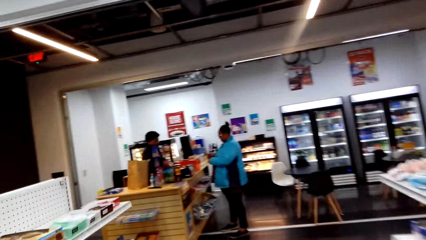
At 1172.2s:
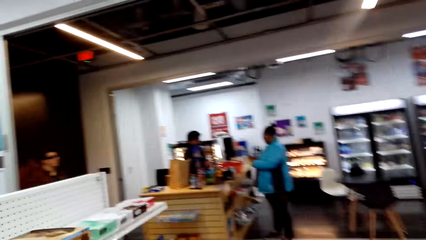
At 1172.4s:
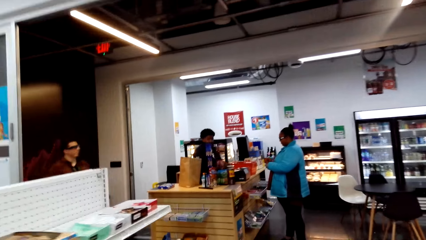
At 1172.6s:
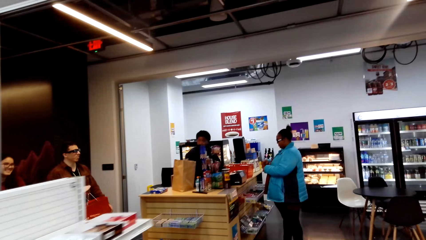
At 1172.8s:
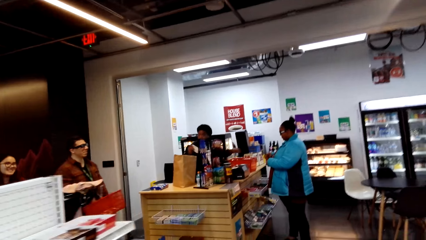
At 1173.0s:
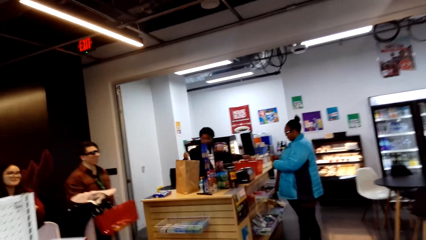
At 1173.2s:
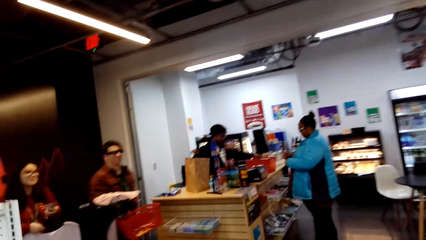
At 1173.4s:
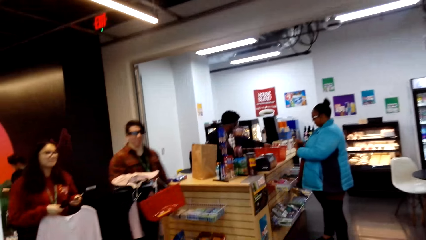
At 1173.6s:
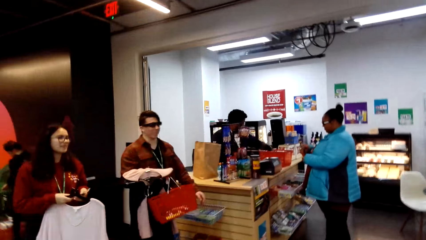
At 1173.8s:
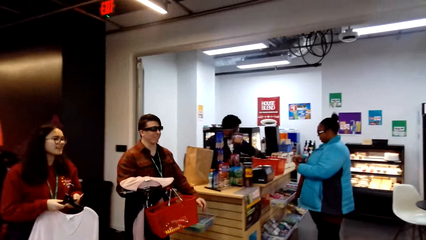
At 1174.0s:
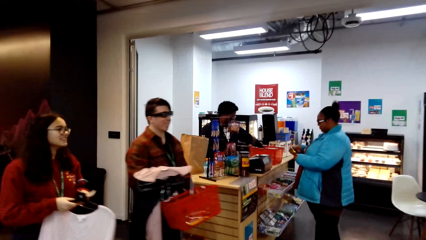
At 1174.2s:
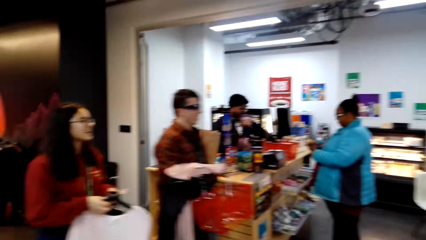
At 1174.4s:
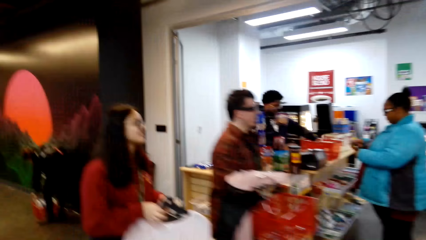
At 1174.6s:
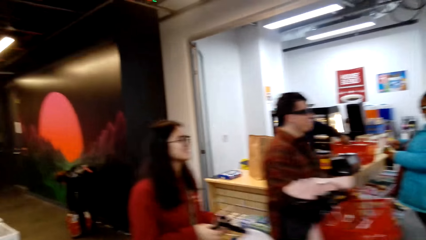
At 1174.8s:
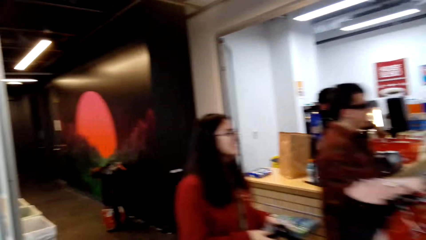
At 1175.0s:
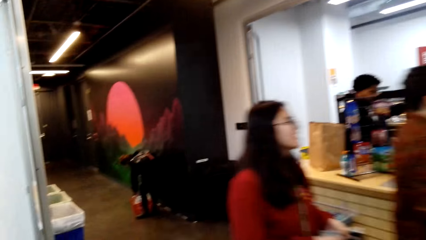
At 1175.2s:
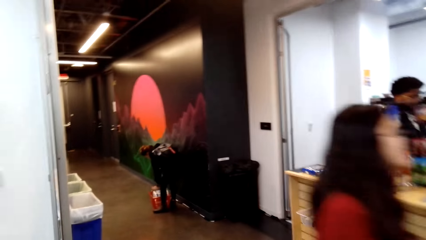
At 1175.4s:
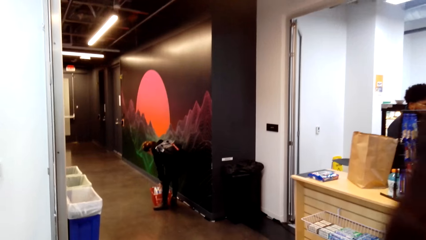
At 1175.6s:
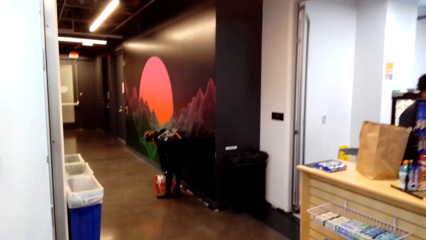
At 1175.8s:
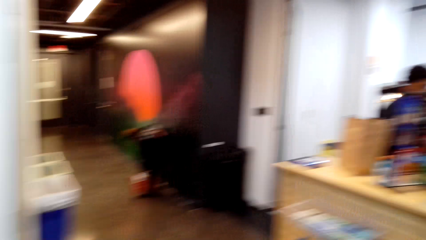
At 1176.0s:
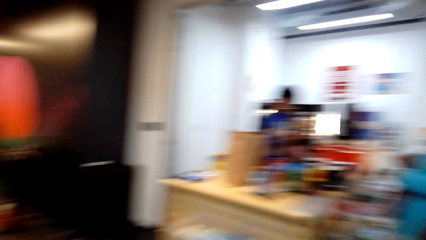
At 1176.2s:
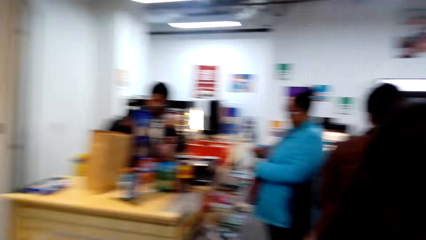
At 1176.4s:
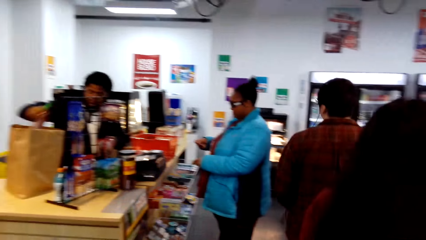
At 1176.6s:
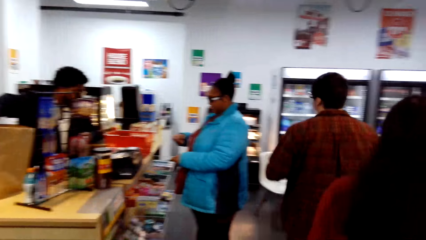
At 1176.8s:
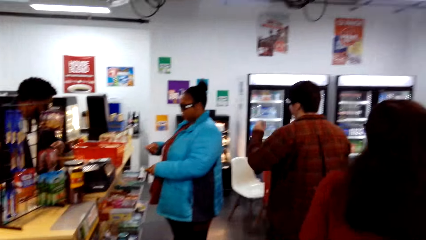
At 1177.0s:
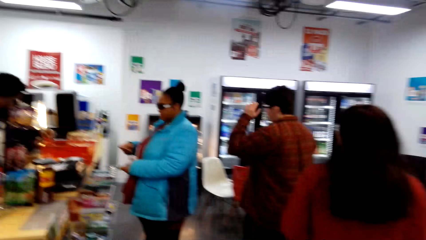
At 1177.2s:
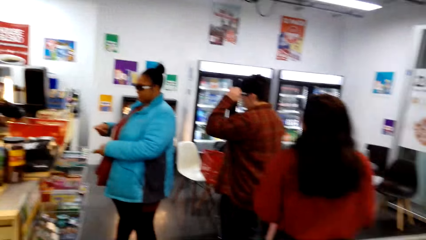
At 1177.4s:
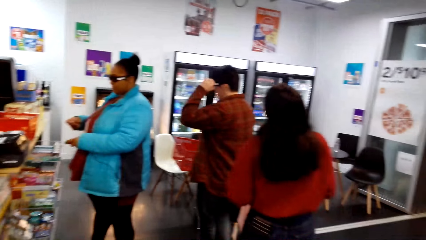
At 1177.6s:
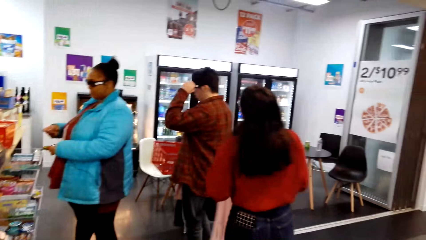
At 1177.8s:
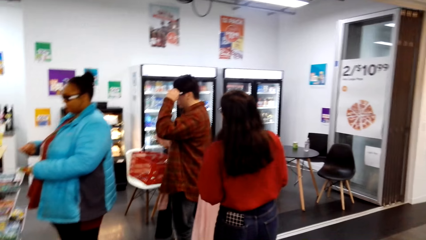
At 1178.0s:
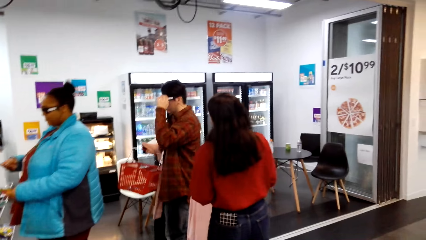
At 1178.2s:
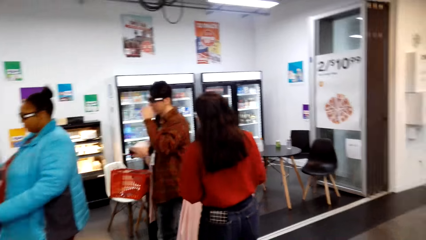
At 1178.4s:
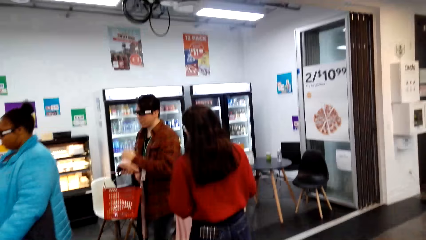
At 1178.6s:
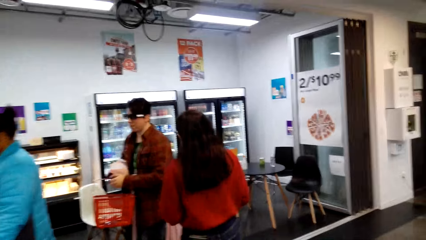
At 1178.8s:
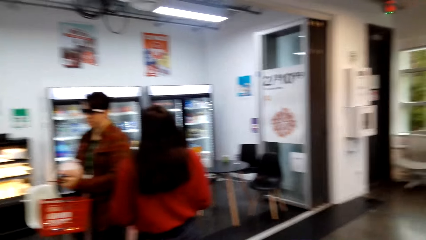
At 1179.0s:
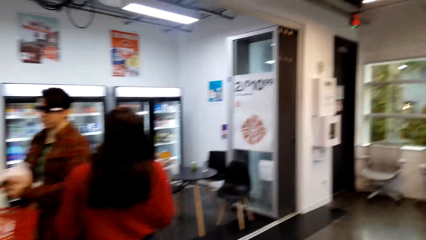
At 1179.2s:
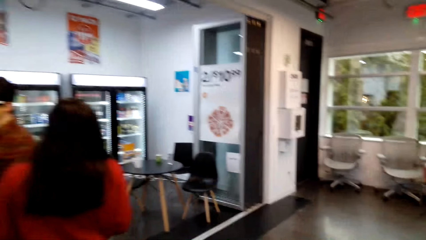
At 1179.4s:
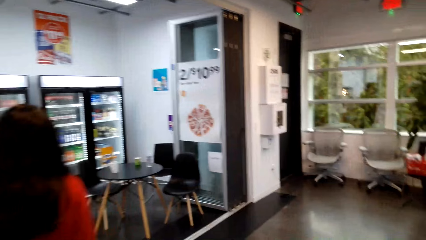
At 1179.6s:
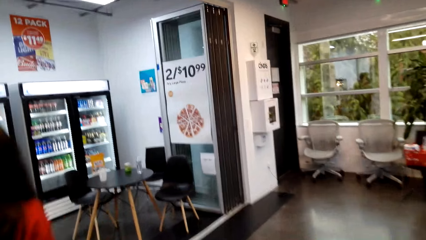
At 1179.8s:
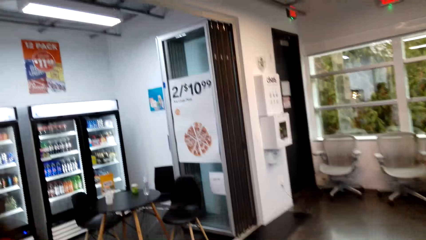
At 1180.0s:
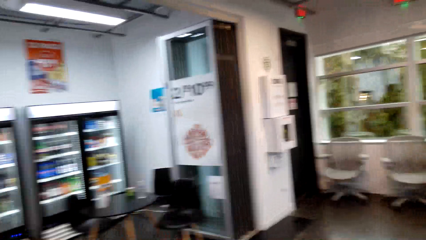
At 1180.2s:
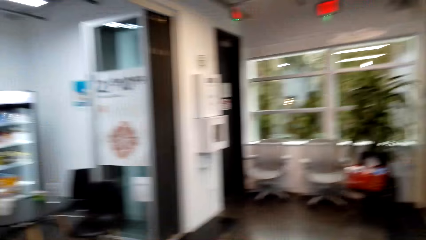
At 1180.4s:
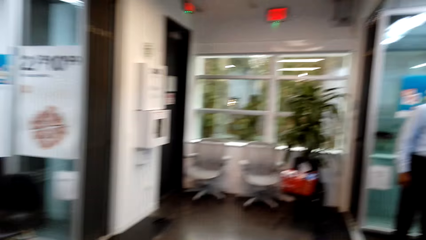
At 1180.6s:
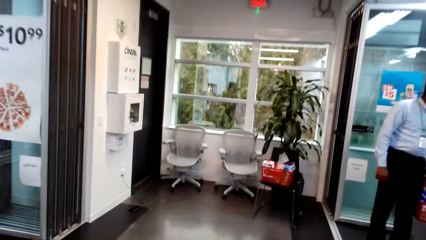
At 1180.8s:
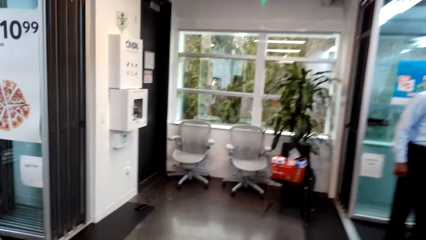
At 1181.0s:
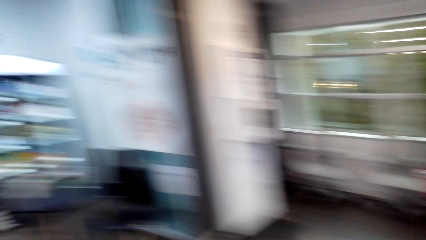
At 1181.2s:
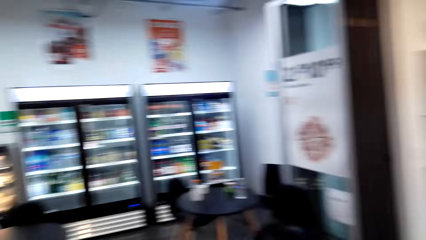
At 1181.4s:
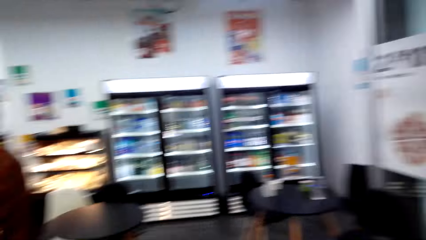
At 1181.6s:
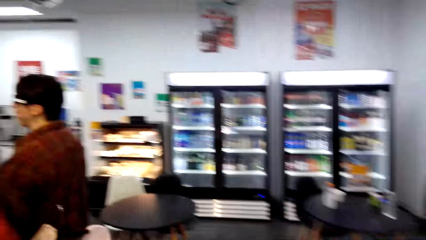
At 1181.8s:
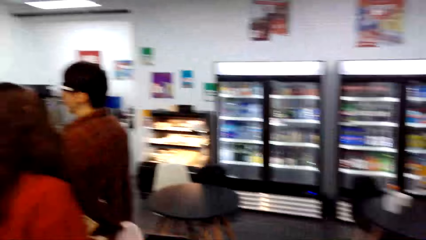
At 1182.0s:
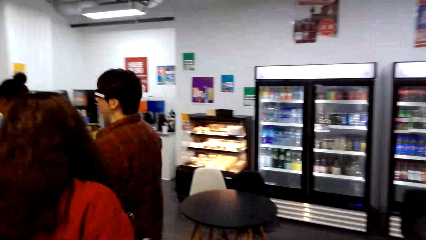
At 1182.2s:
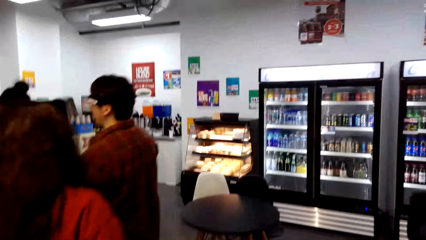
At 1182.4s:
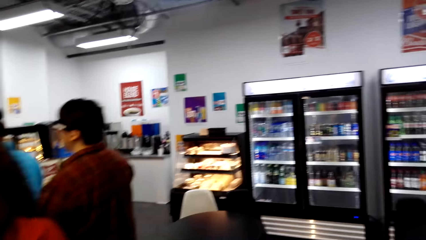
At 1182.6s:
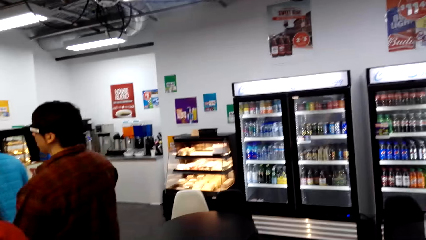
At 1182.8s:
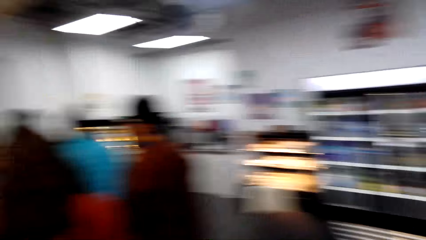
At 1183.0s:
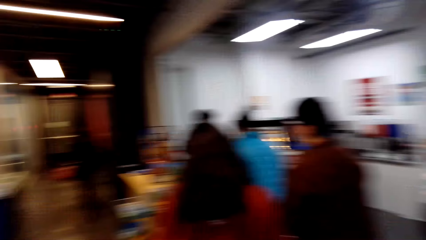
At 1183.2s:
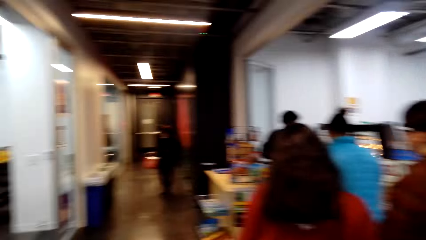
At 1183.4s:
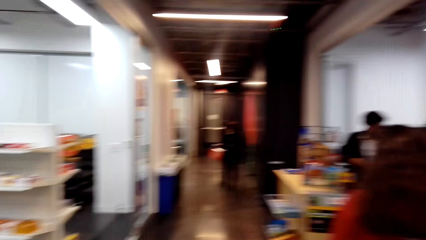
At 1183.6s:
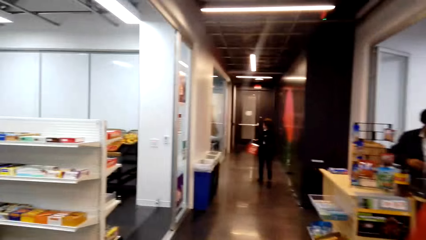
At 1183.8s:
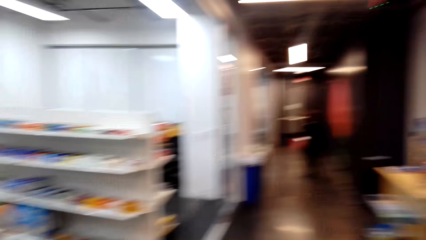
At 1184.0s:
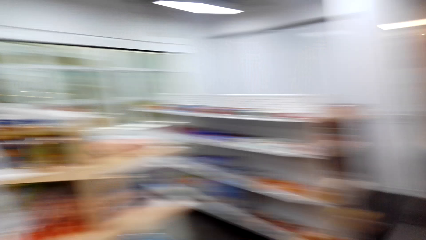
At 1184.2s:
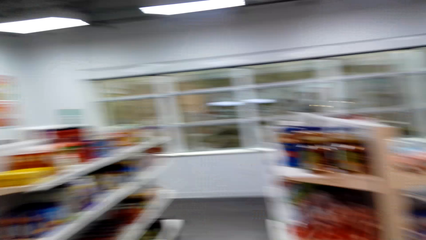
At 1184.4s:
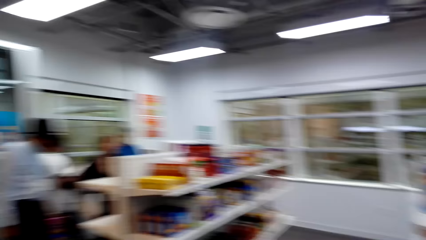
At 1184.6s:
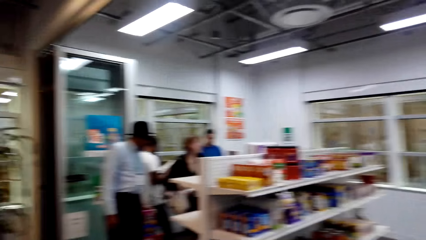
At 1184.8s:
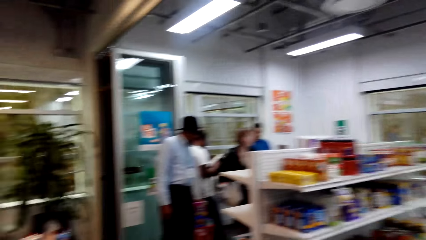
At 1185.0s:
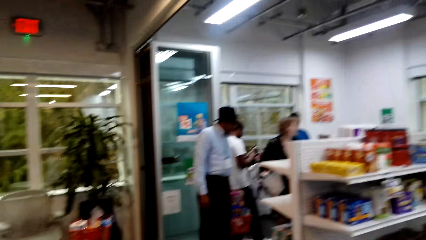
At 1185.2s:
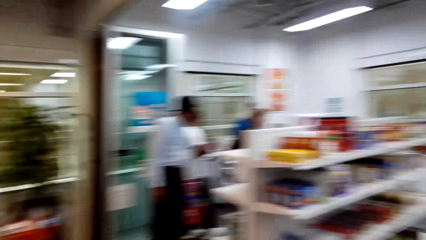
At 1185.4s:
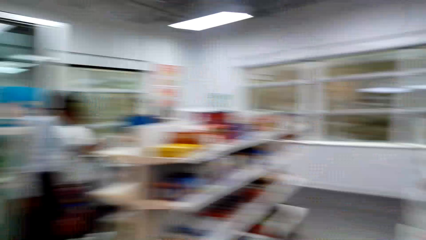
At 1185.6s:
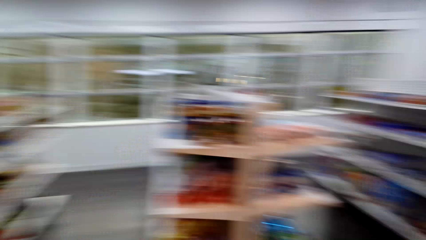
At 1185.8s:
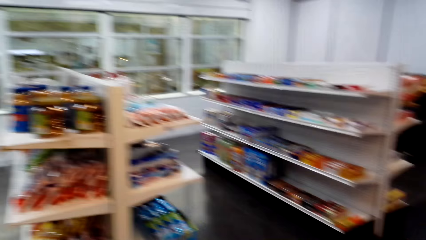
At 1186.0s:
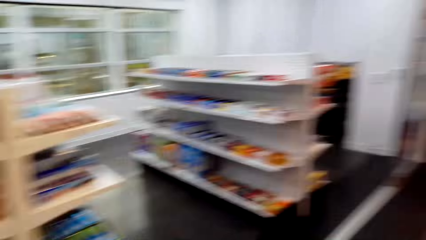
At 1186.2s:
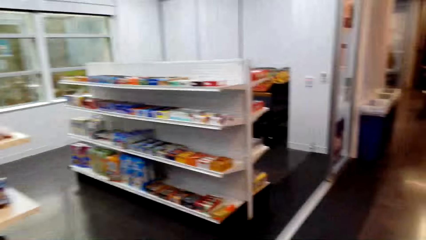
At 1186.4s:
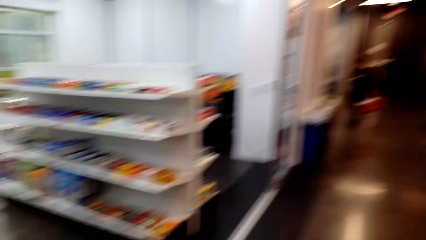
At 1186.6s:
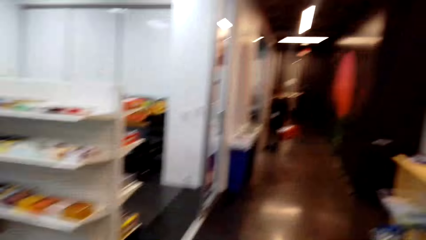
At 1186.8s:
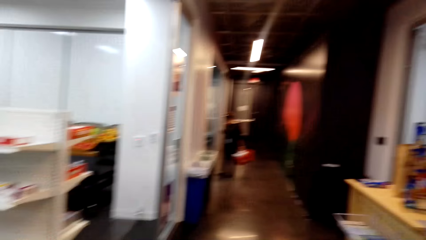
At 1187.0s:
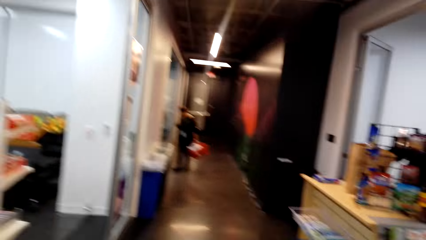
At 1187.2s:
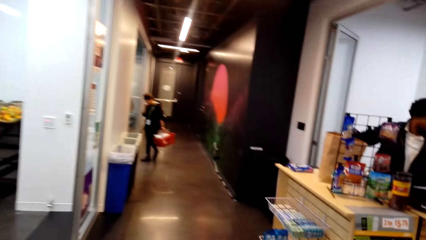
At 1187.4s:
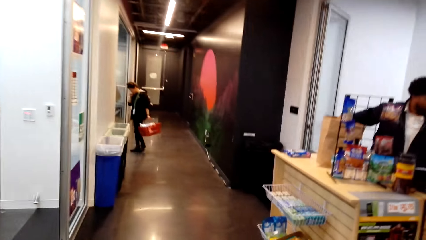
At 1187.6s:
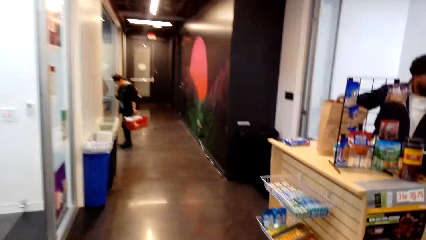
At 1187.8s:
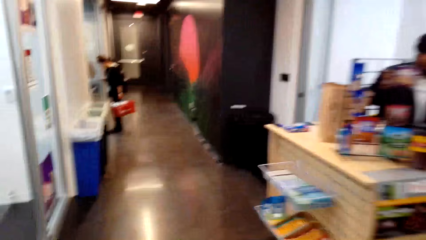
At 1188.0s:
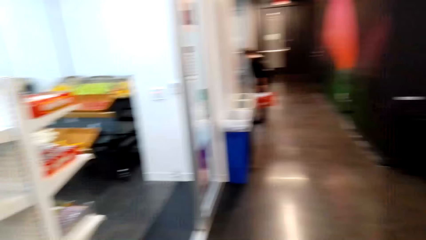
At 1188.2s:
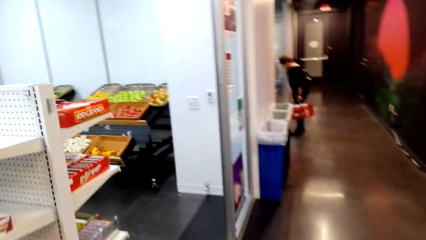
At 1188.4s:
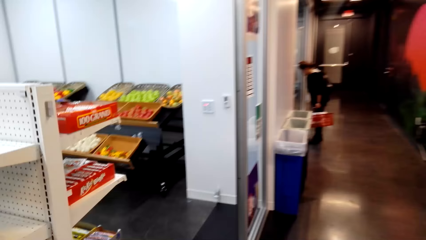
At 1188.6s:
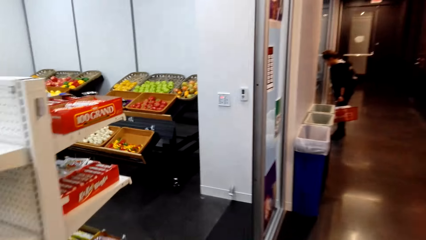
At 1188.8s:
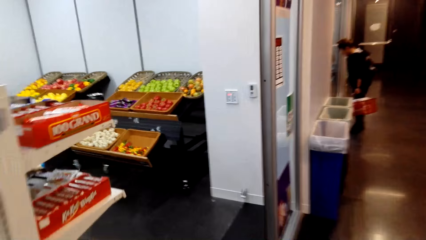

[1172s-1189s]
The camera wearer turns around.
